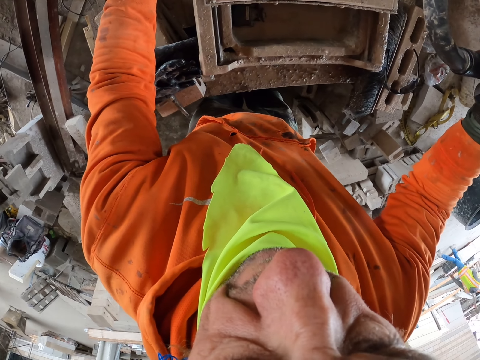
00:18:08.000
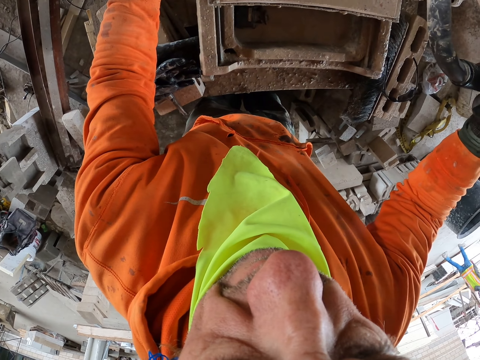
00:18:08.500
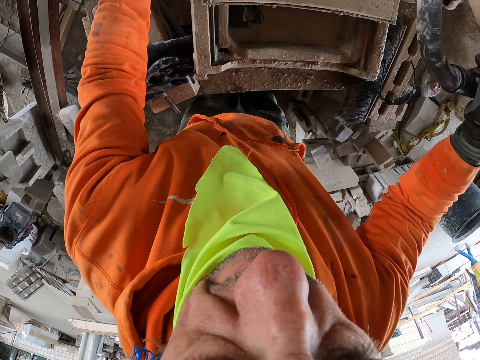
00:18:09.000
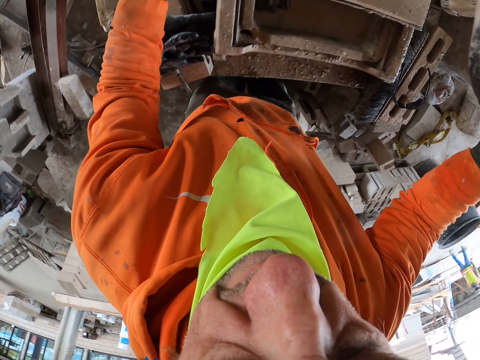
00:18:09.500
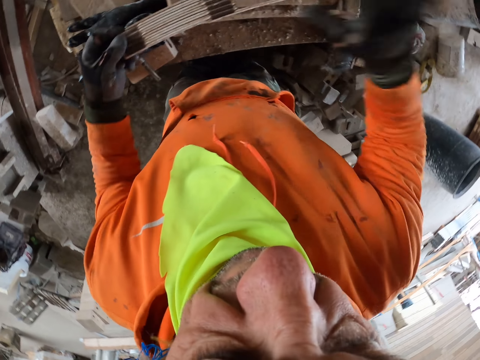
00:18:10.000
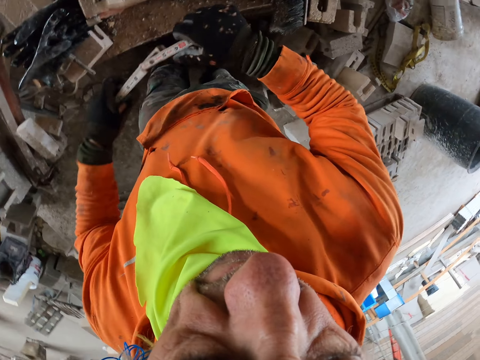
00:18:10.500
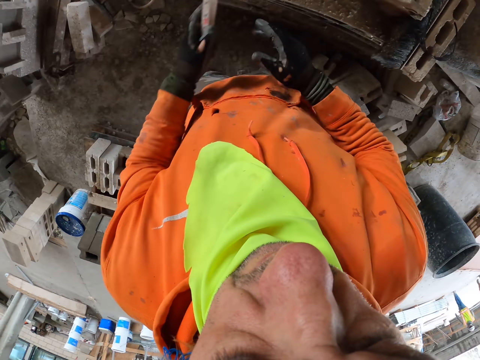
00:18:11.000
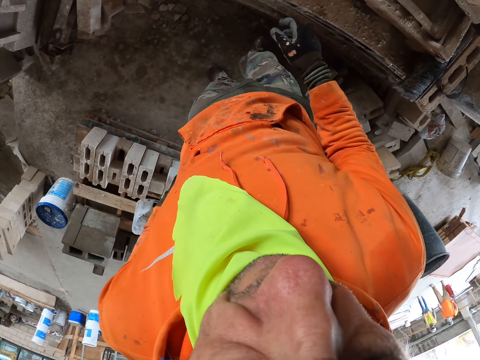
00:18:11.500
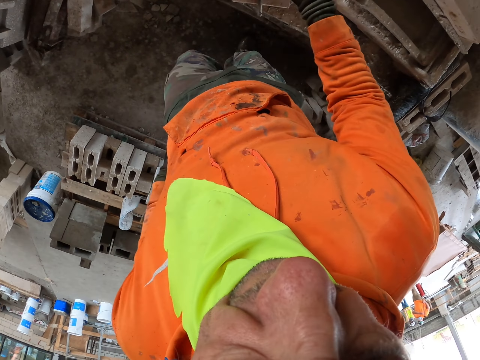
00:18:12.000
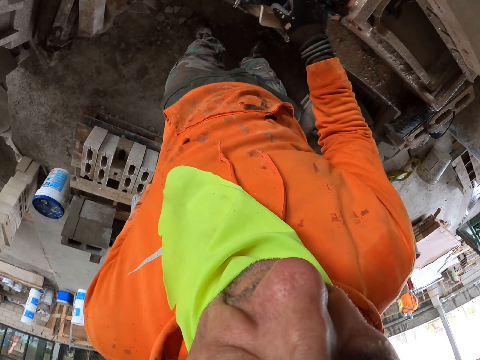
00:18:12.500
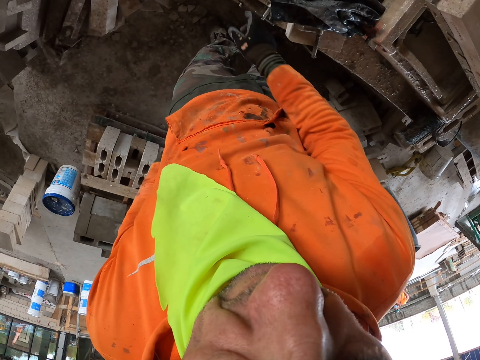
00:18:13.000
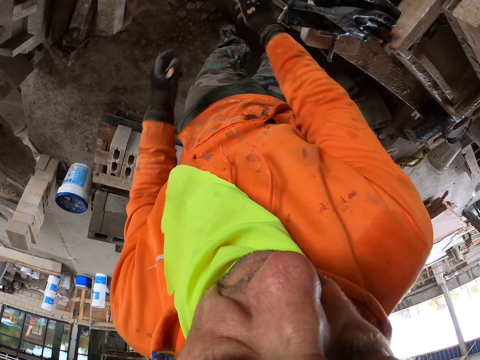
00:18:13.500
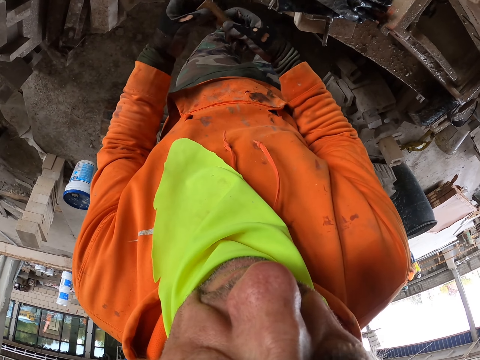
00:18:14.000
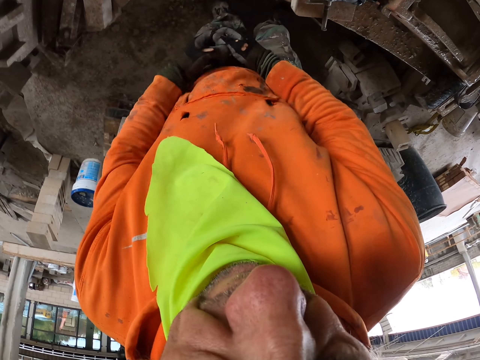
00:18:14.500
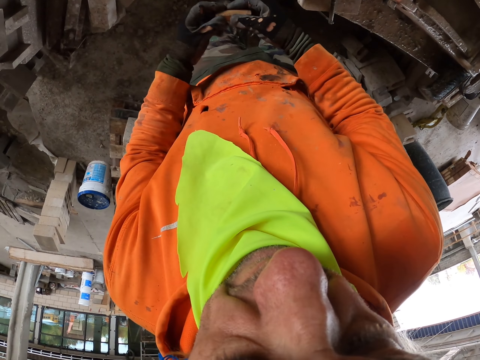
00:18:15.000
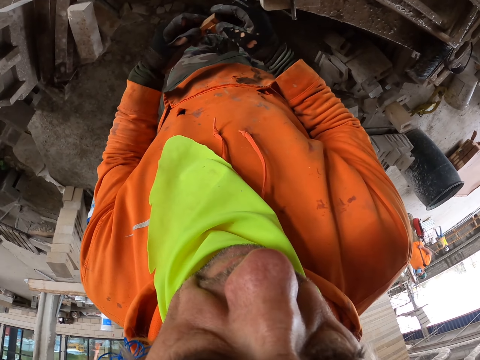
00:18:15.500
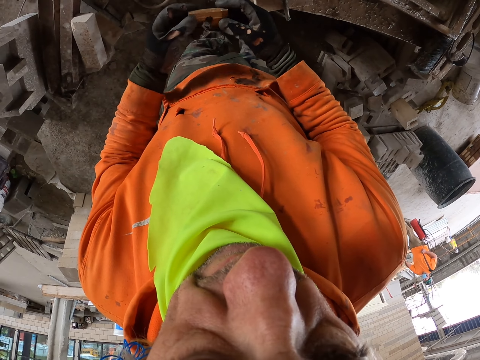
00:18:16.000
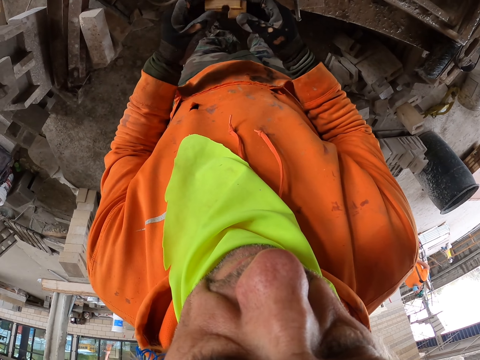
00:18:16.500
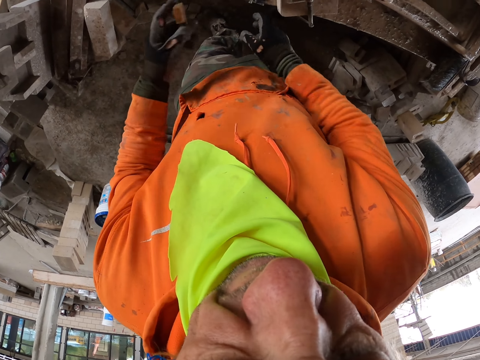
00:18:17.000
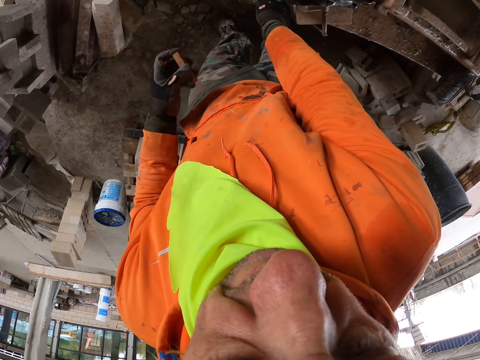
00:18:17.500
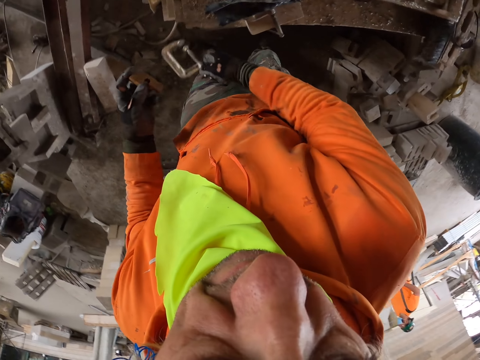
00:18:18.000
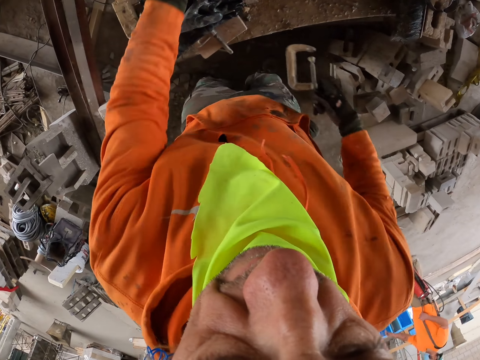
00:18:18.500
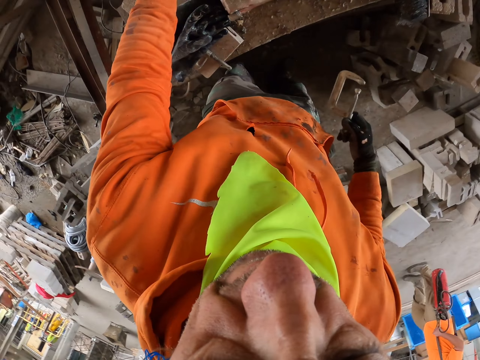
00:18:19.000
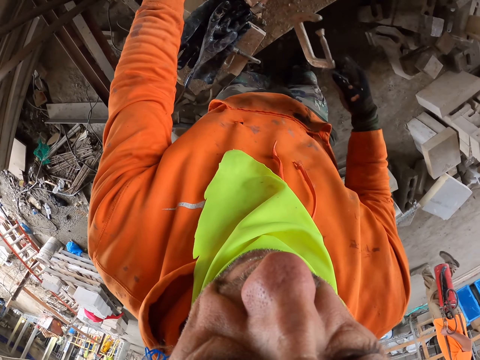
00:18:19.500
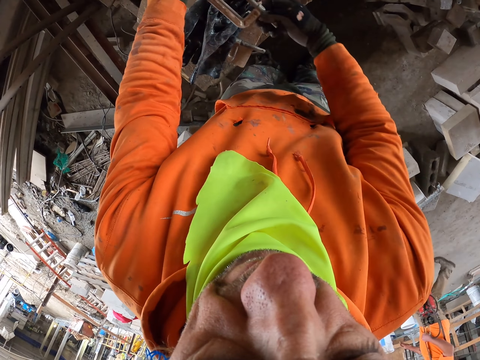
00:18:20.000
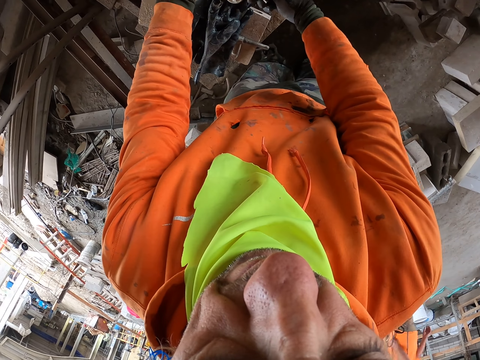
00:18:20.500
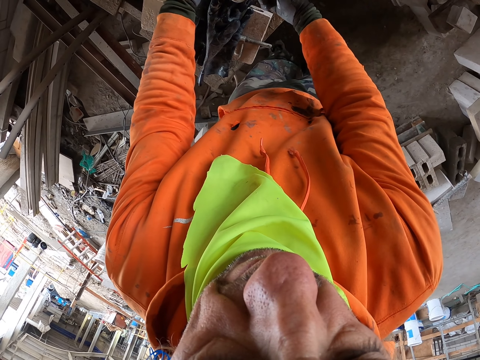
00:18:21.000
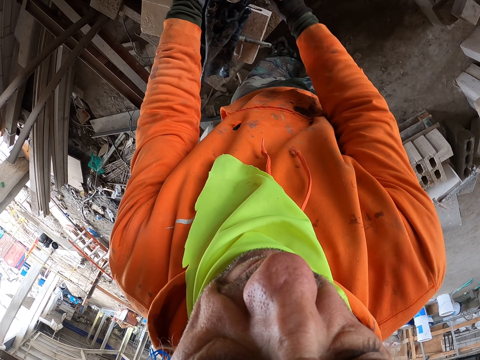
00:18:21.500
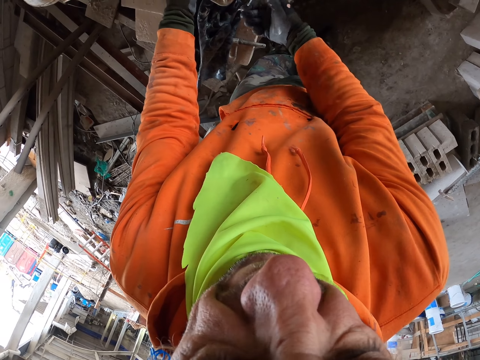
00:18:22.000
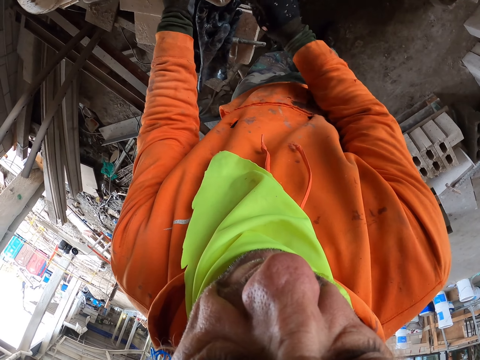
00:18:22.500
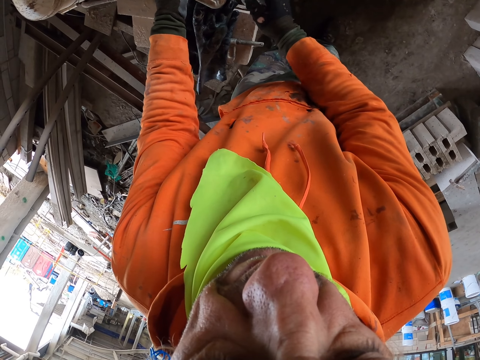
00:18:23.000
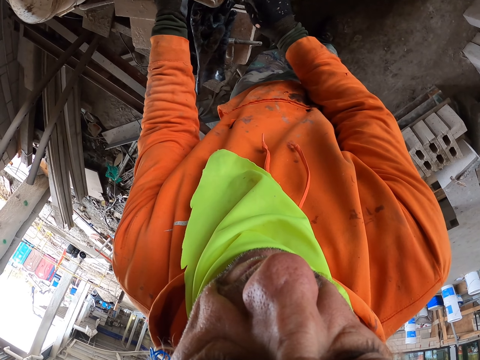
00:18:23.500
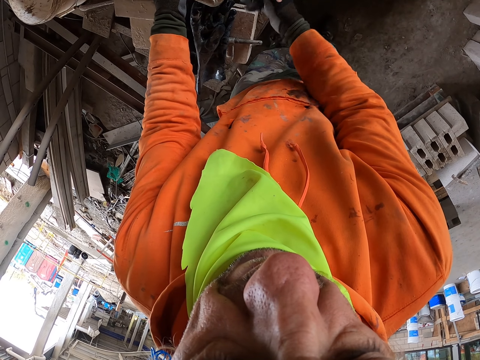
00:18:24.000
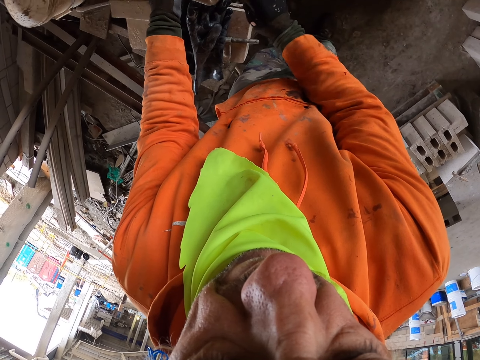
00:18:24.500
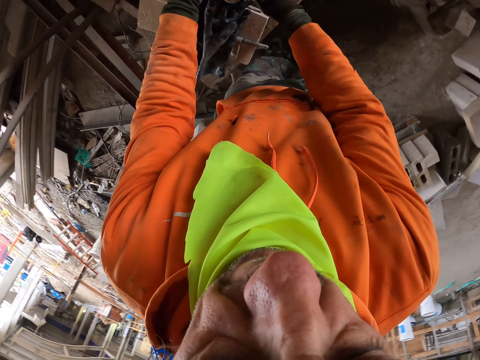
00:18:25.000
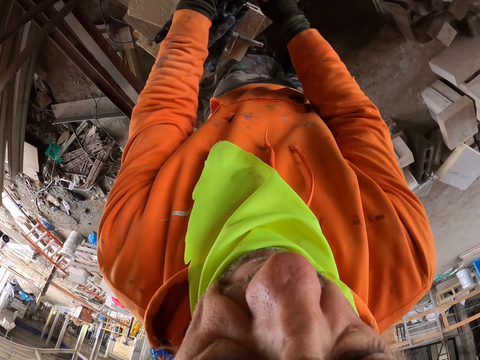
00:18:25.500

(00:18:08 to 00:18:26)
The camera wearer takes the measuring tape. They fold the measuring tape and put the measuring tape in the pocket. They pick up a piece of brick. They are holding a metal. They pick up the brick liner. They are holding a wrench. They tighten the brick liner.

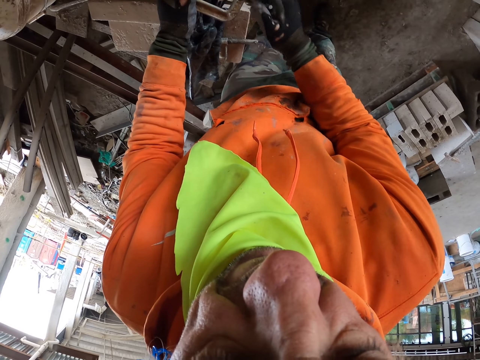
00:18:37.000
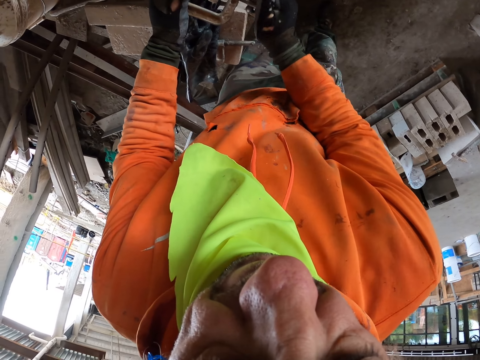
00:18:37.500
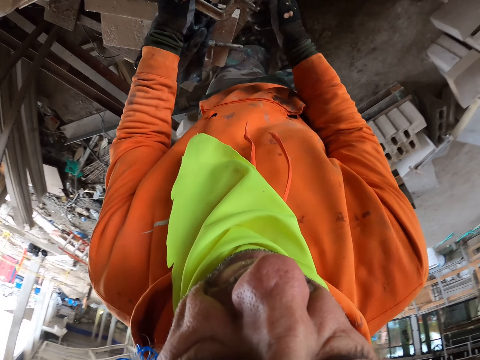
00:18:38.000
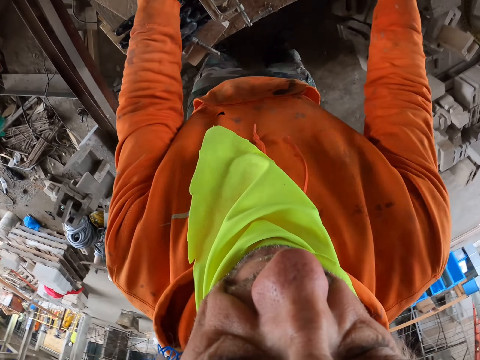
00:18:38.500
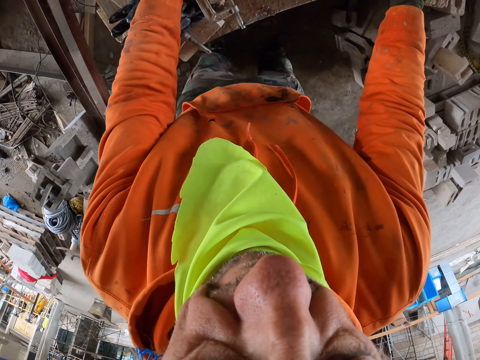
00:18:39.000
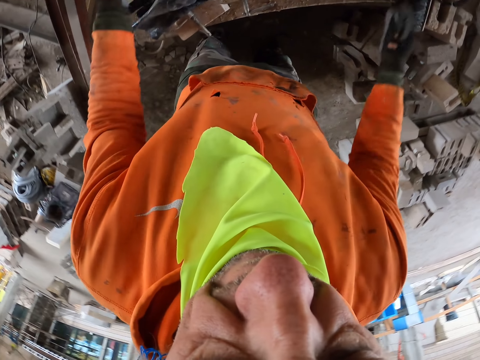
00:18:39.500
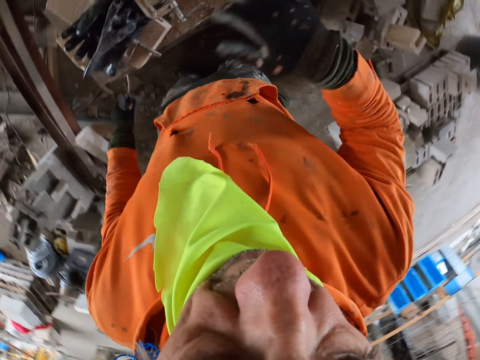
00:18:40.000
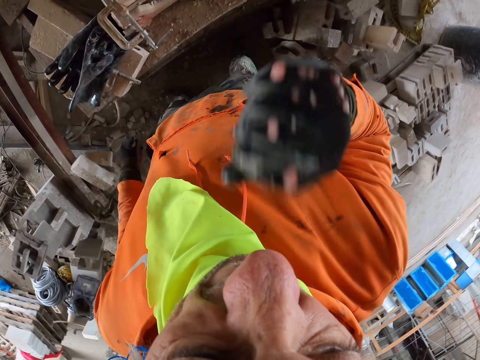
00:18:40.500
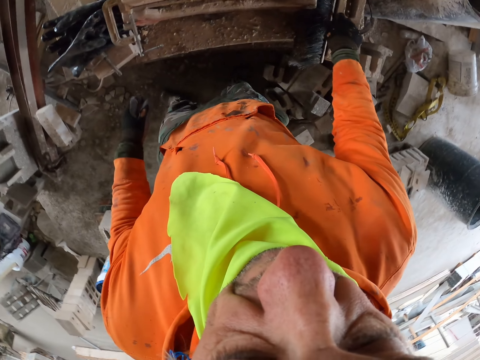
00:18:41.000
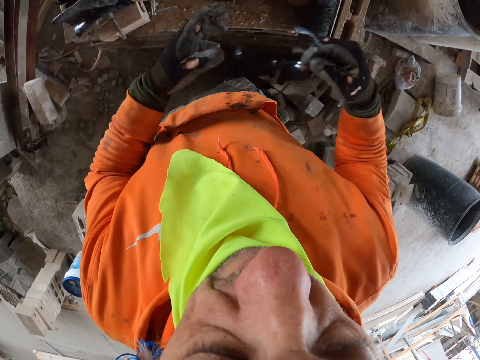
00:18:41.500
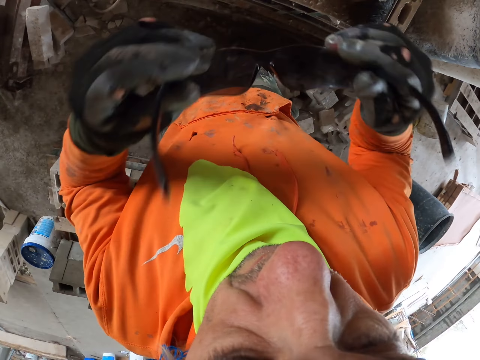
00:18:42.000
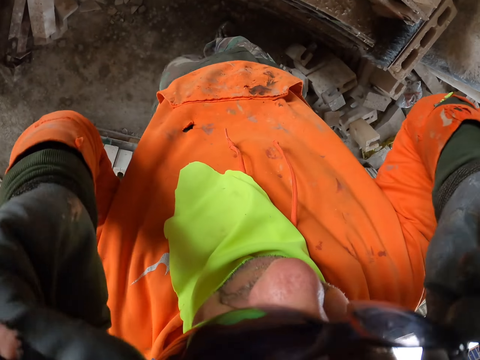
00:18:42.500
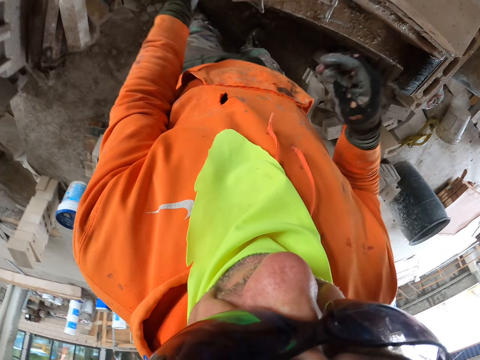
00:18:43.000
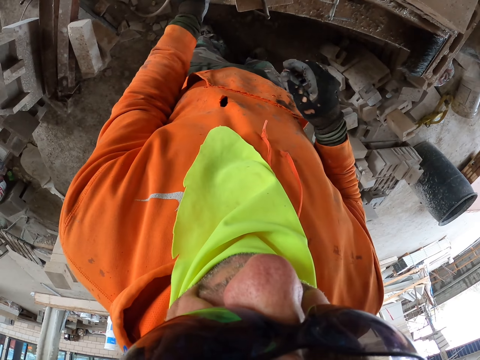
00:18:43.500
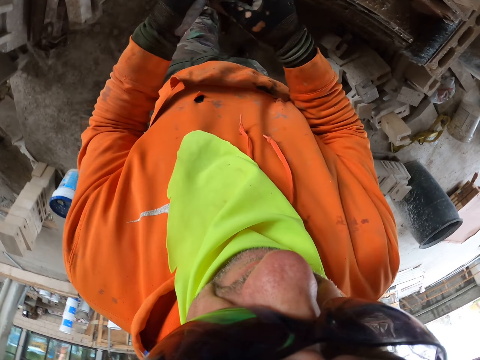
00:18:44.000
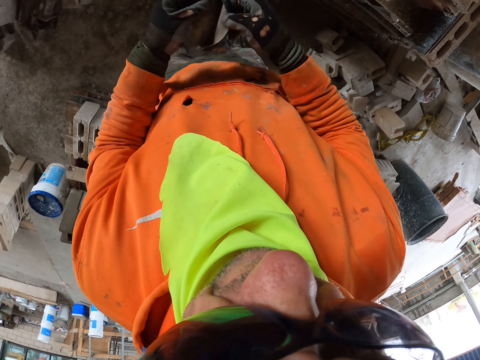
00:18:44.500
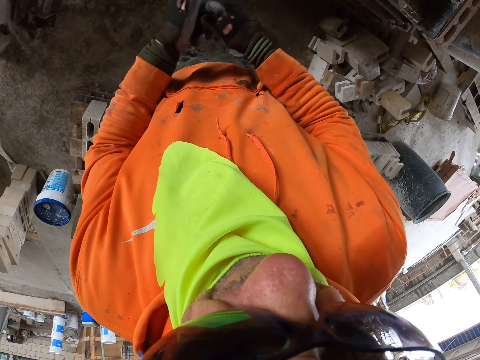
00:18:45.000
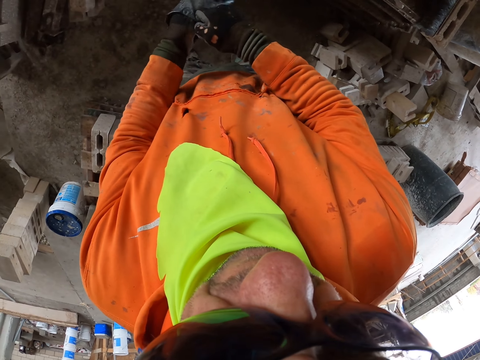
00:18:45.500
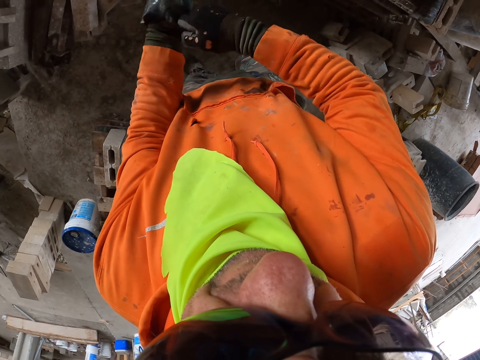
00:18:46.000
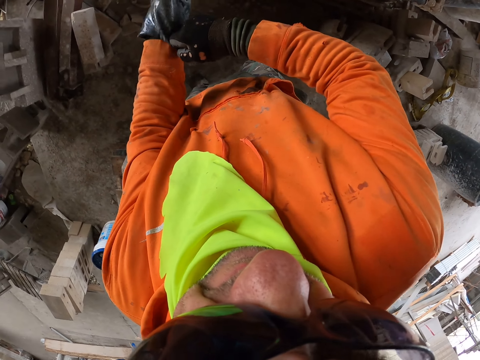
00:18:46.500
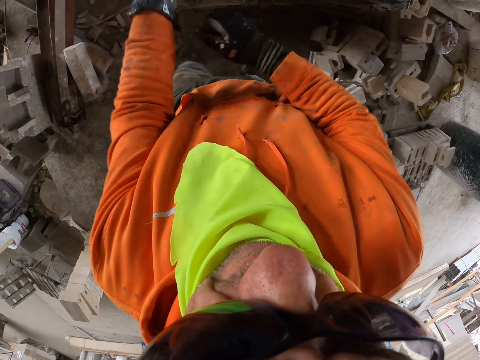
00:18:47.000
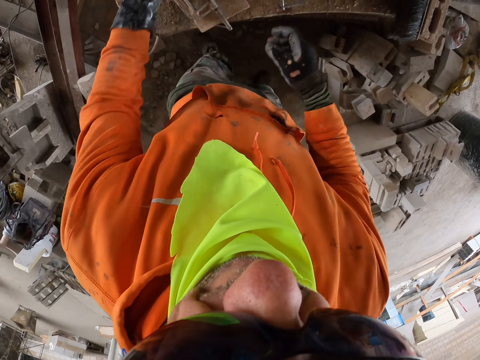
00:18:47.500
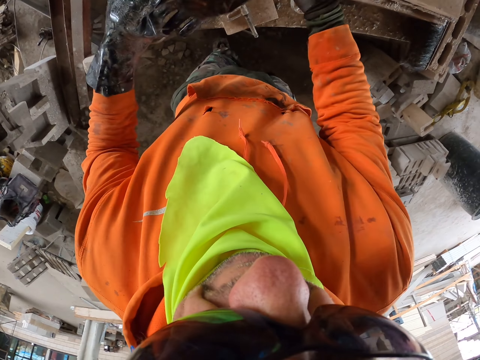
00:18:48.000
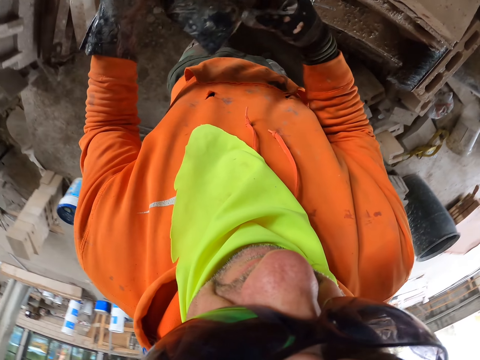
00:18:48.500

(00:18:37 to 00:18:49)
The camera wearer touches the brick maker. They touch the face. They wear the eyeglasses. They pick up the gloves. They wear the gloves. They pick up the gloves.
